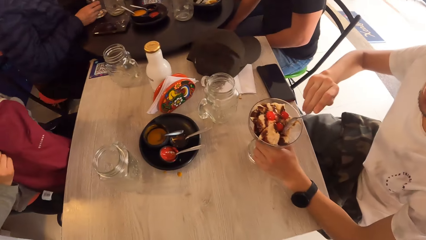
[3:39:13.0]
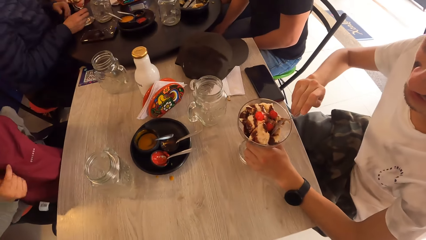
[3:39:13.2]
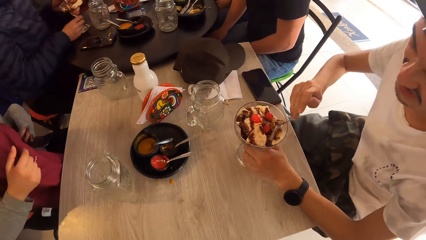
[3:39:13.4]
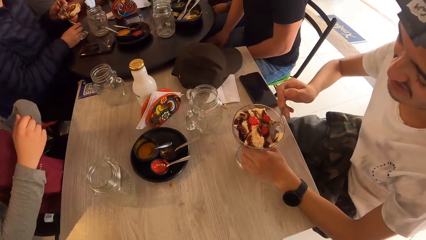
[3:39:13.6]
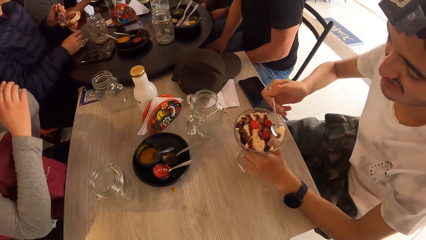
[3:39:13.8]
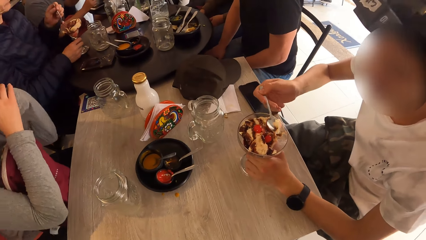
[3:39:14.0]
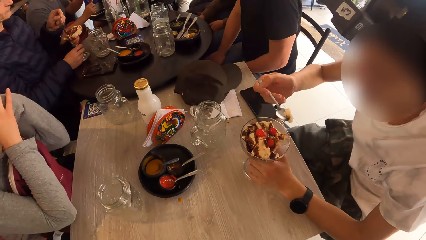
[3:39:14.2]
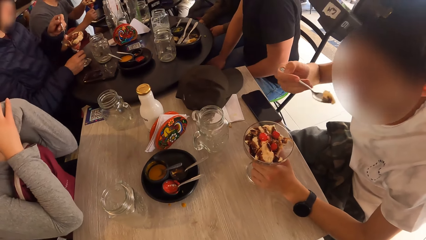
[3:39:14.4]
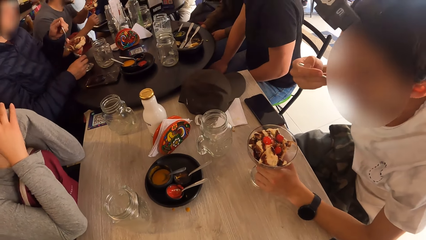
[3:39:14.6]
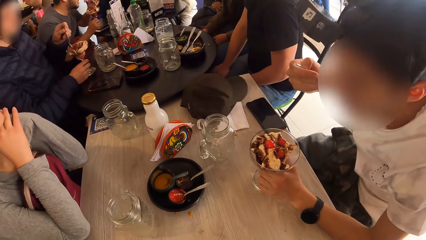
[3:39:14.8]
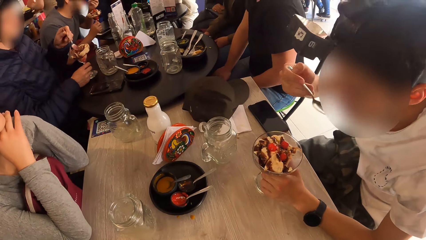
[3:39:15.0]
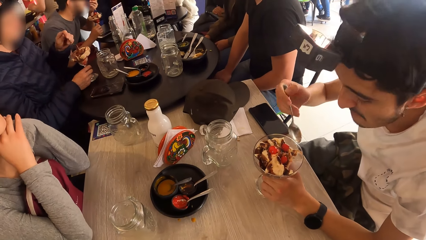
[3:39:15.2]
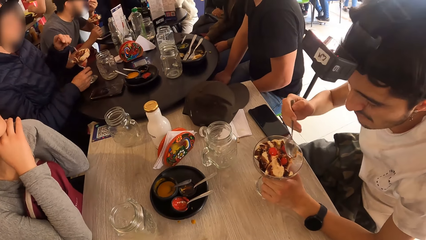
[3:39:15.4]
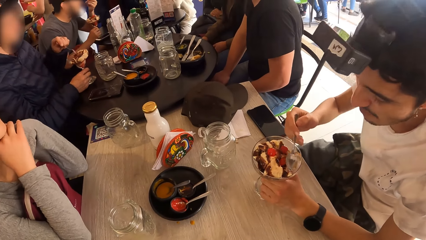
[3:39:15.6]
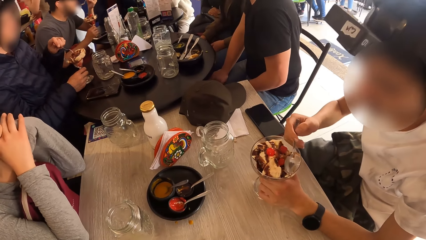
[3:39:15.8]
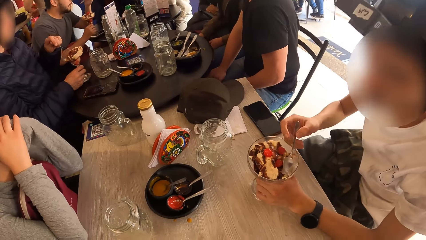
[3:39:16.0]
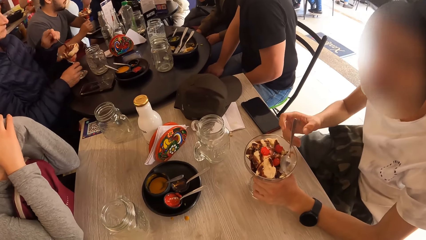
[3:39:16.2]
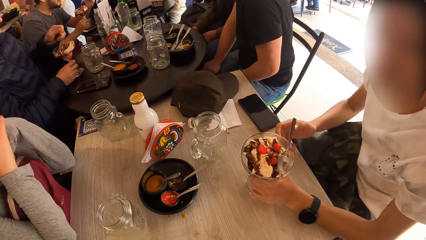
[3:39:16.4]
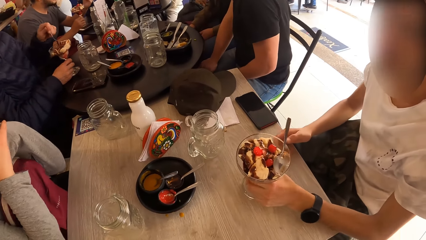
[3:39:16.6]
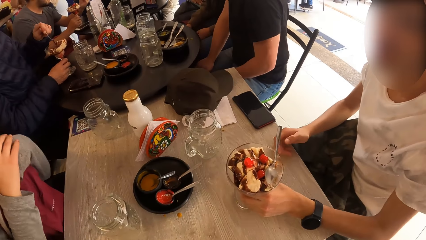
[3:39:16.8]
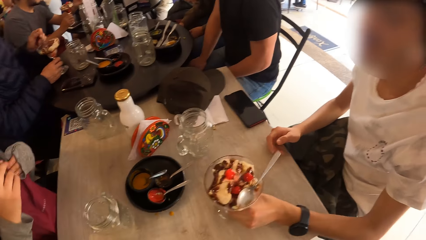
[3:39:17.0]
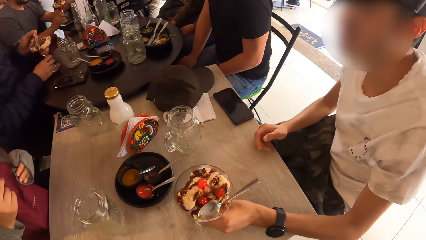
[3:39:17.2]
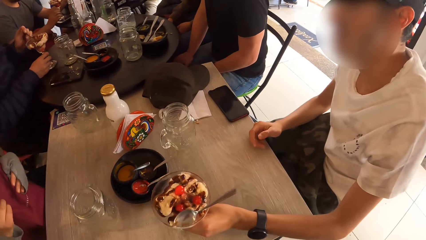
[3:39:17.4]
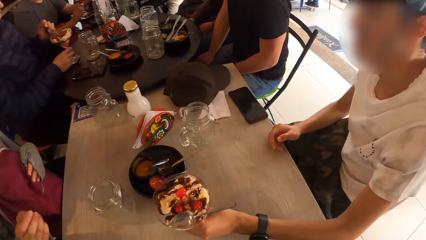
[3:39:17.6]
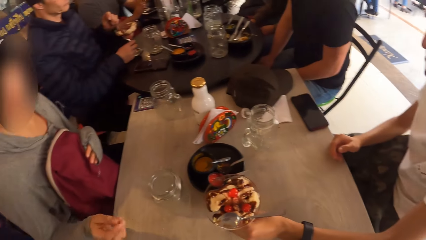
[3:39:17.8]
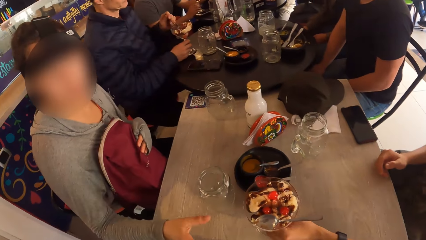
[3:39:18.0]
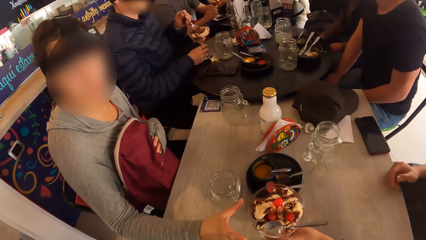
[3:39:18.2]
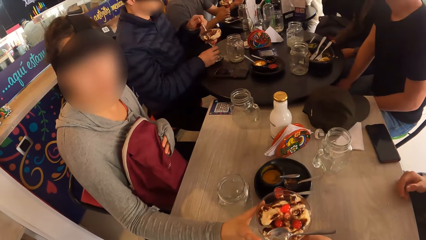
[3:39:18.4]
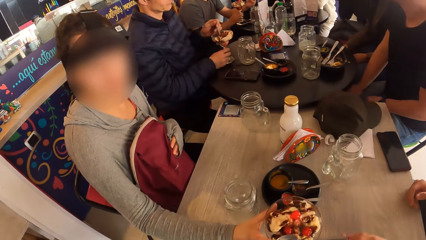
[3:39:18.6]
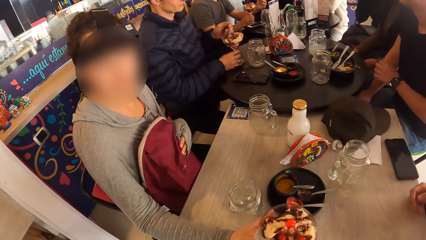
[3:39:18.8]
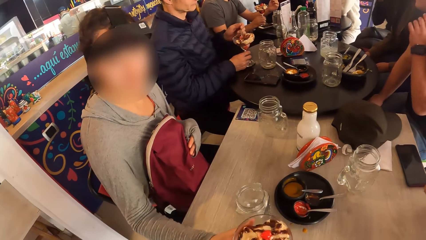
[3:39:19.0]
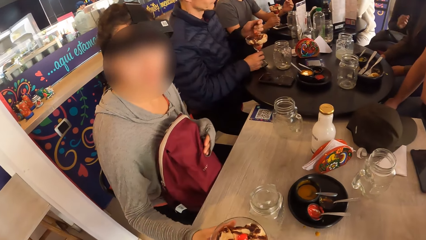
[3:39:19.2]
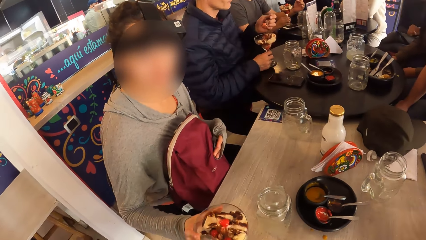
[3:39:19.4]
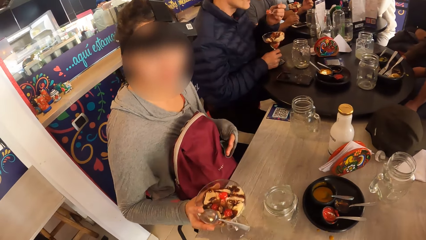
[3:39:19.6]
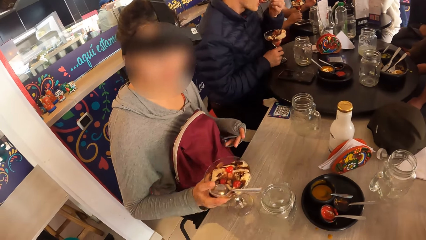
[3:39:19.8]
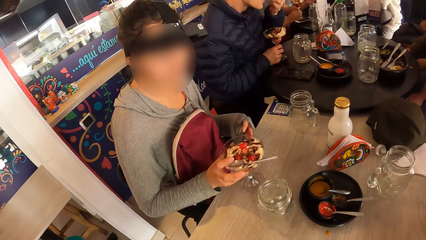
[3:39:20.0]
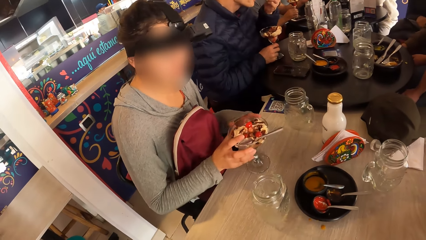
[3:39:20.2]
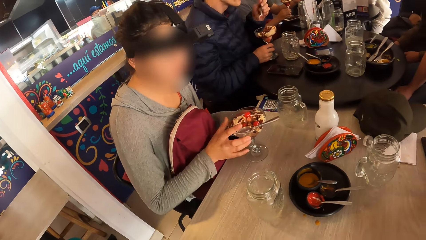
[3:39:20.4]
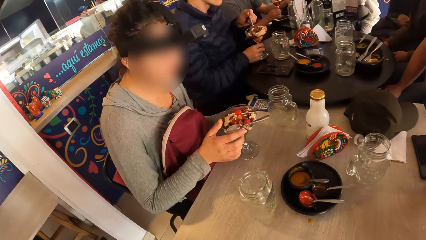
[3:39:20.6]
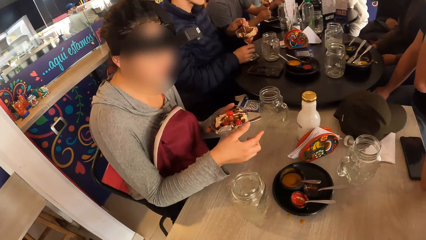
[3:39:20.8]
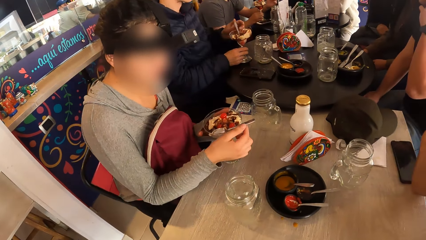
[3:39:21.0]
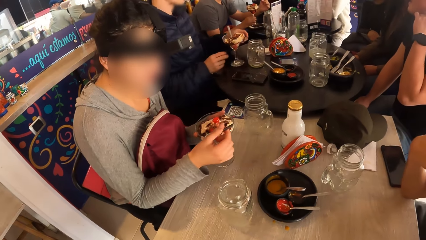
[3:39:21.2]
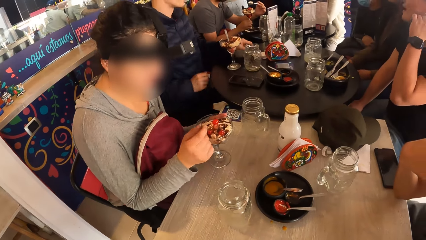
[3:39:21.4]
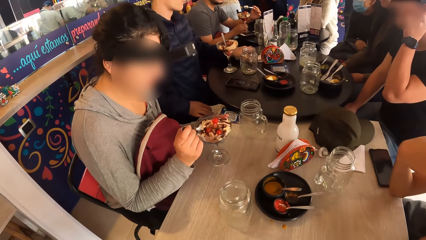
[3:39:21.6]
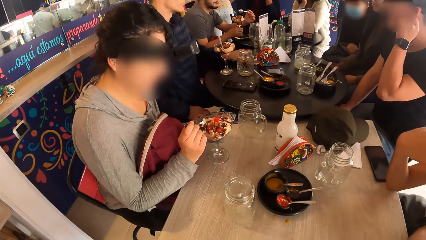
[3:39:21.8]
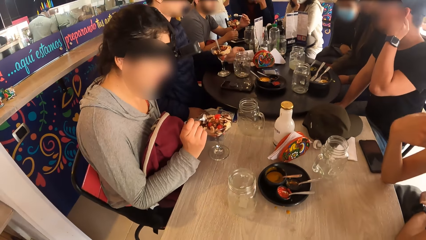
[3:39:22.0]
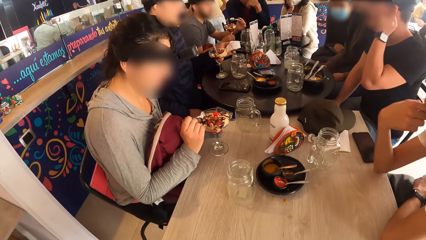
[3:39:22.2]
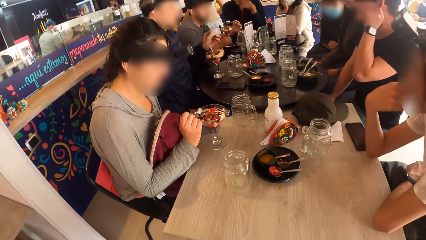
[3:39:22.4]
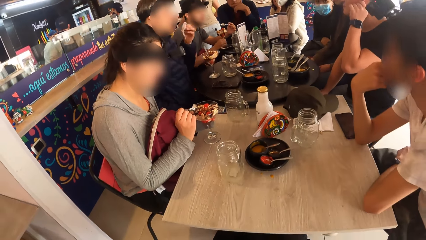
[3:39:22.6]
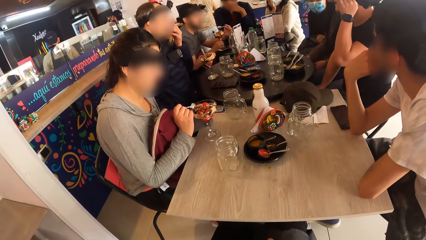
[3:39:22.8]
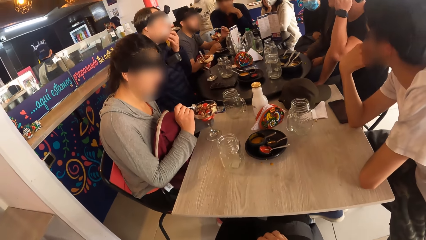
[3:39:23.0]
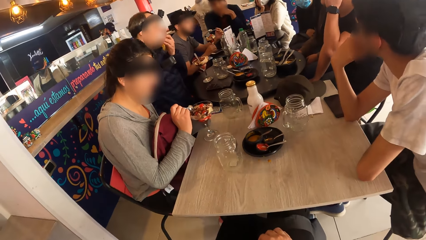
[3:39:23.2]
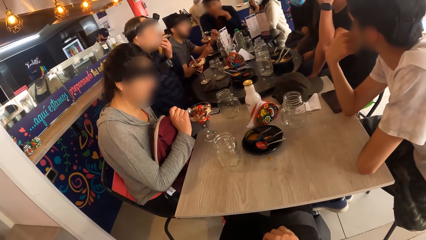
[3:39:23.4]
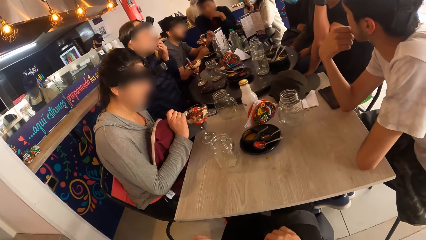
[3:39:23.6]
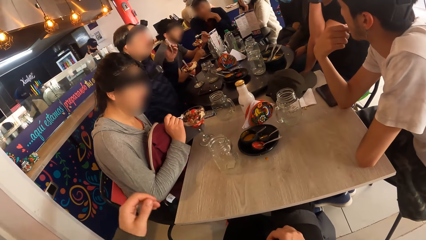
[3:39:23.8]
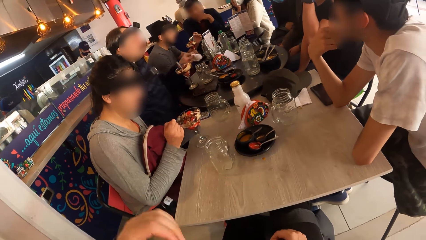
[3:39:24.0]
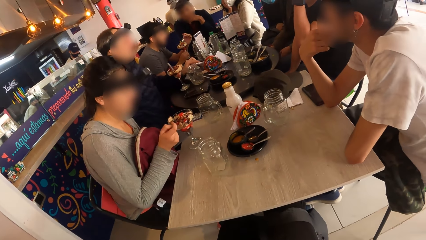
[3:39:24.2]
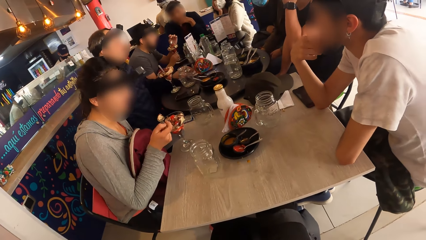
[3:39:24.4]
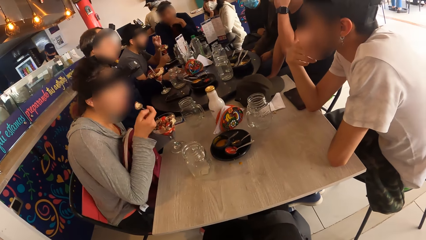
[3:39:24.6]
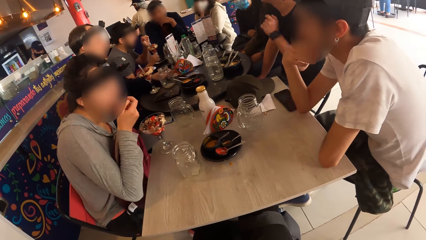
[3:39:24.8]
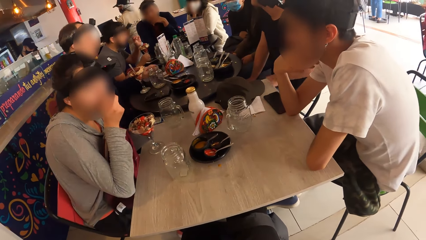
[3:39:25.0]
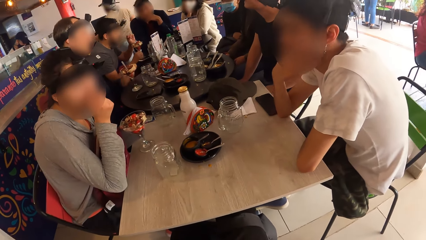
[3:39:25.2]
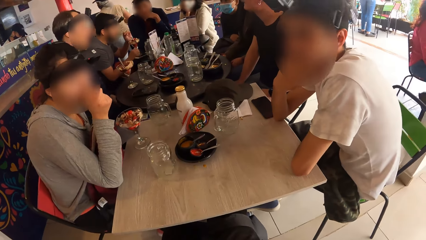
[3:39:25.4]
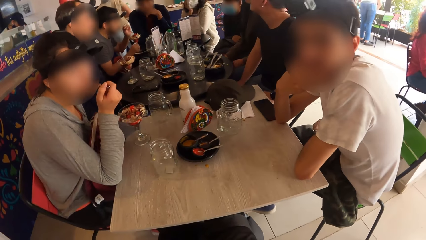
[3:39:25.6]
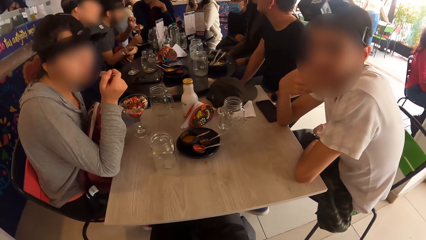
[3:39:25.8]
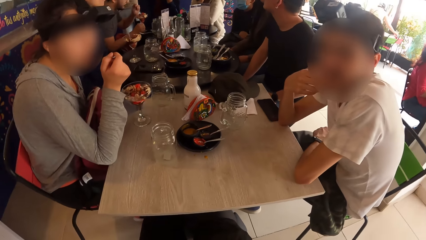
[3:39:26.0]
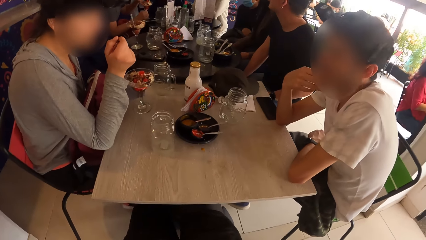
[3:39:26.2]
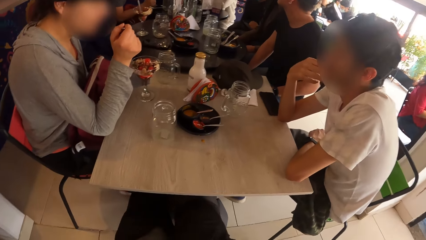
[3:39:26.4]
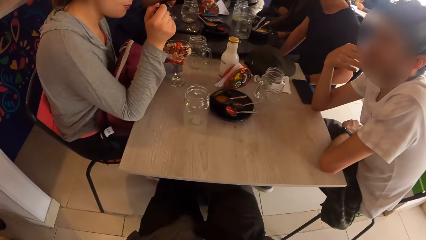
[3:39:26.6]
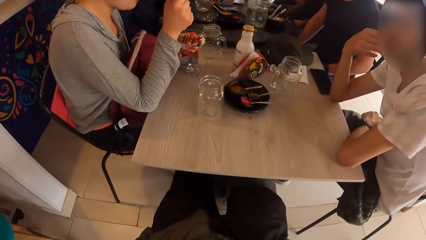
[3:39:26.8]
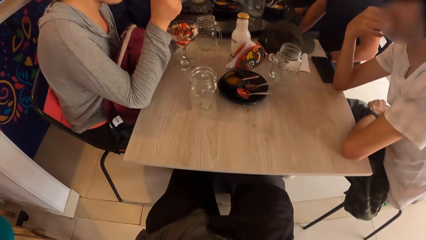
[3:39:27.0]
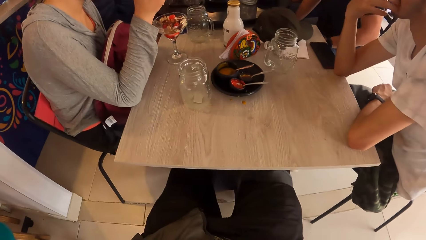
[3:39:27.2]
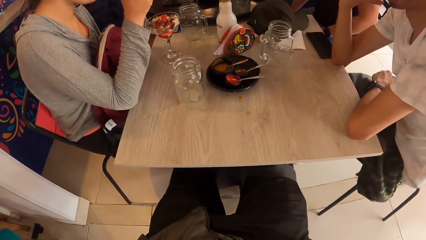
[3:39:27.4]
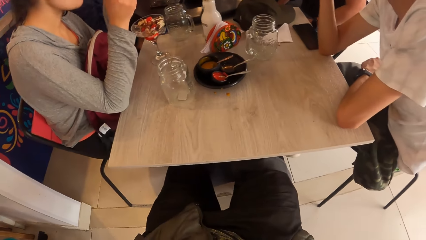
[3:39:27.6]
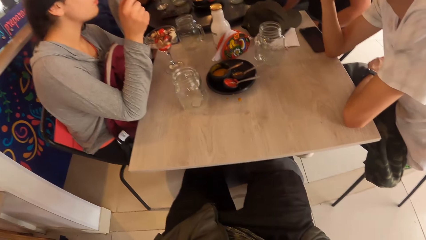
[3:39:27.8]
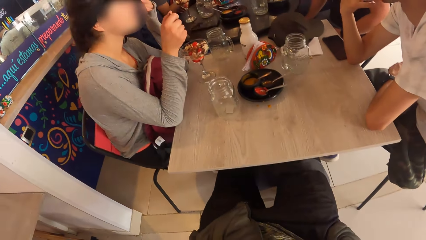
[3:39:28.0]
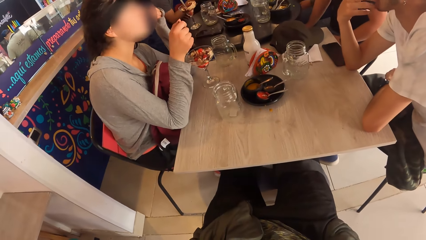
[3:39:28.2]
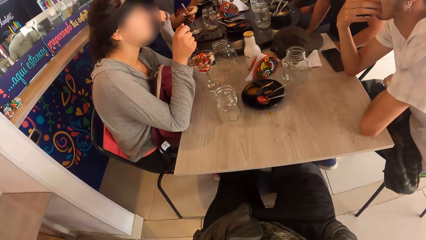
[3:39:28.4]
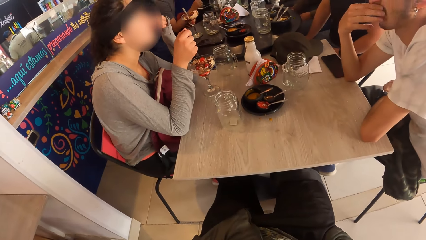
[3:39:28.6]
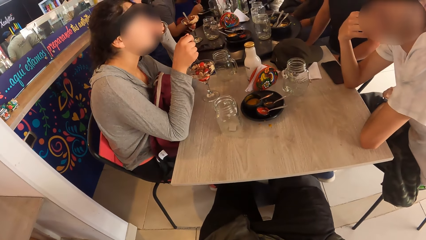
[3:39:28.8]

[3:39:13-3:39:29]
The camera wearer looks around a room. A man scoops some ice-cream with the spoon in his right hand. Another man holds the spoon in the cup of ice-cream with his left hand. A woman puts her hands under her chin. The first man eats some ice-cream with the spoon in his right hand. Another man eats some ice-cream with the spoon in his left hand. The first man drops the spoon in the cup of ice-cream and moves the cup of ice-cream on a table to the woman with his left hand. The woman takes the cup of ice-cream with her right hand. Another man touches his face with his left hand. The first man eats some ice-cream with the spoon in his left hand. The woman holds the cup of ice-cream with her left hand. The second man drops the spoon in the cup of ice-cream with his left hand. The woman holds the spoon with her right hand. The second man picks up a tissue on the table with his left hand. The camera wearer looks around the room. The second man cleans his mouth with the tissue in his left hand and drops the tissue on the table with his left hand. The woman eats some ice-cream with the spoon in her right hand. The first man rubs his chin.
